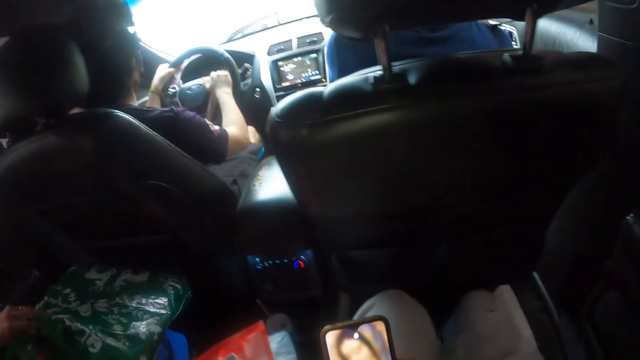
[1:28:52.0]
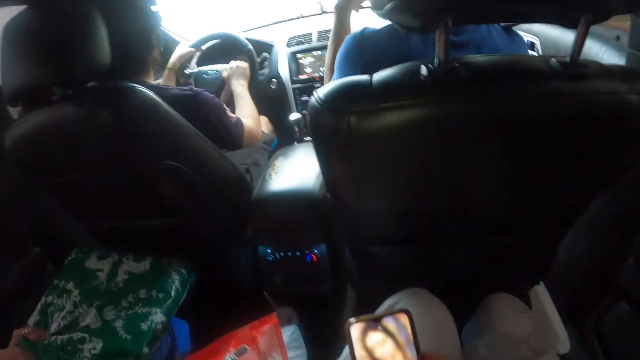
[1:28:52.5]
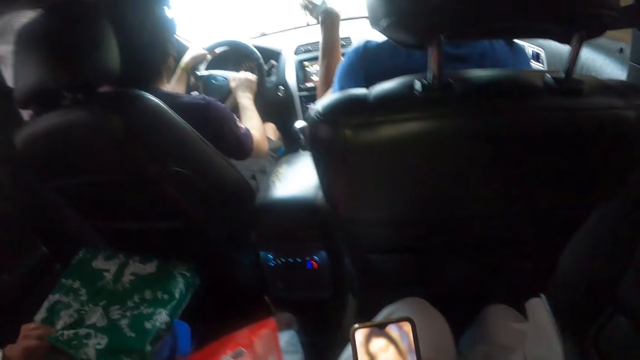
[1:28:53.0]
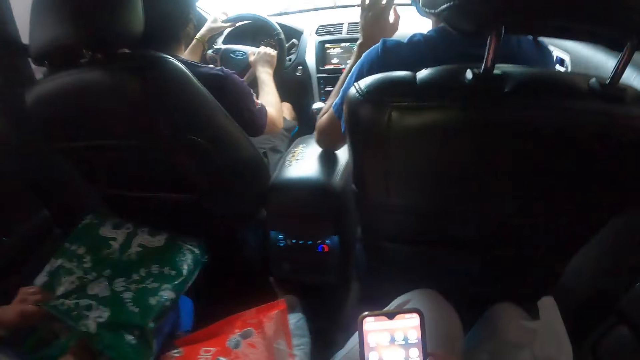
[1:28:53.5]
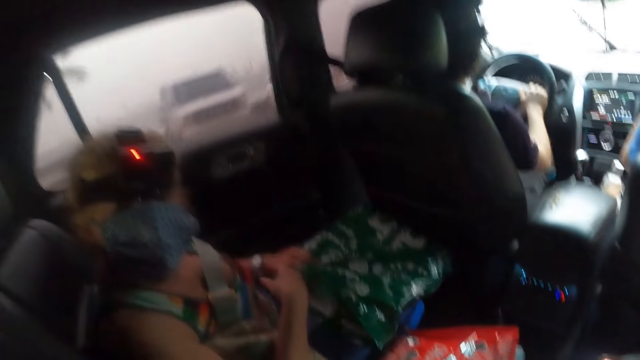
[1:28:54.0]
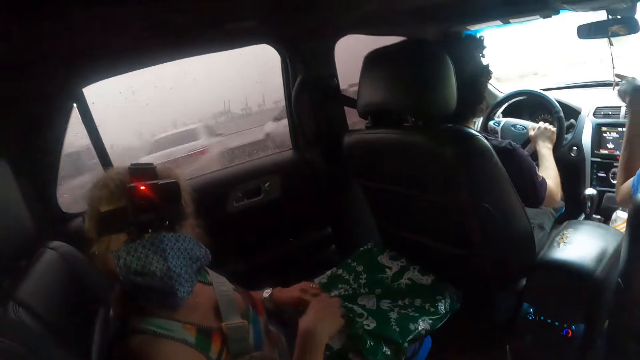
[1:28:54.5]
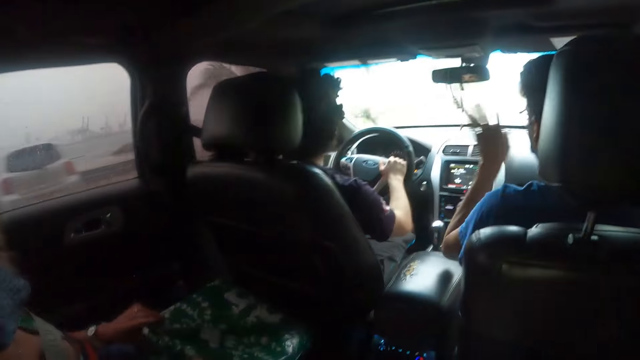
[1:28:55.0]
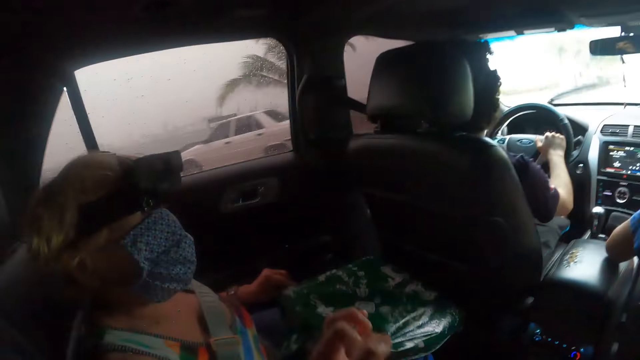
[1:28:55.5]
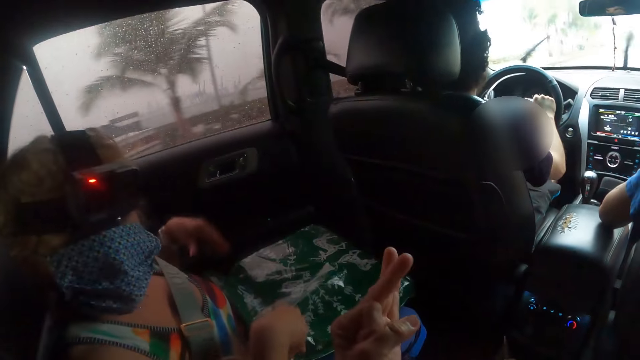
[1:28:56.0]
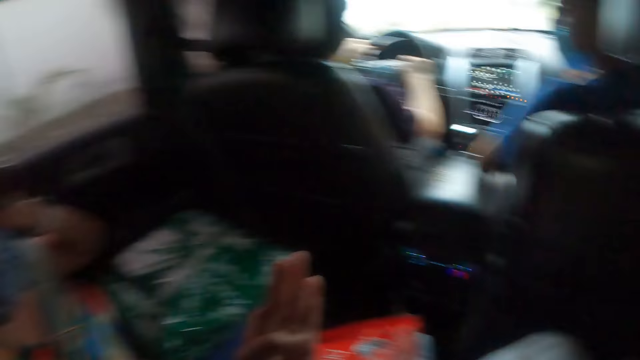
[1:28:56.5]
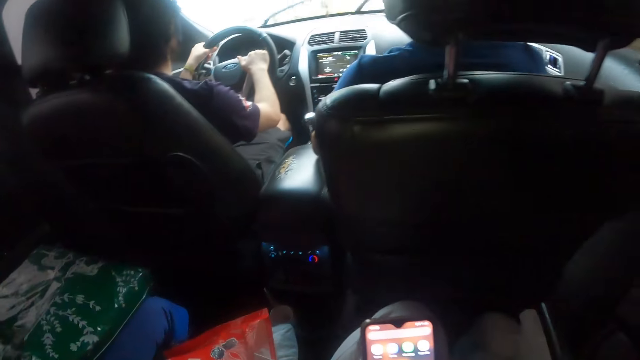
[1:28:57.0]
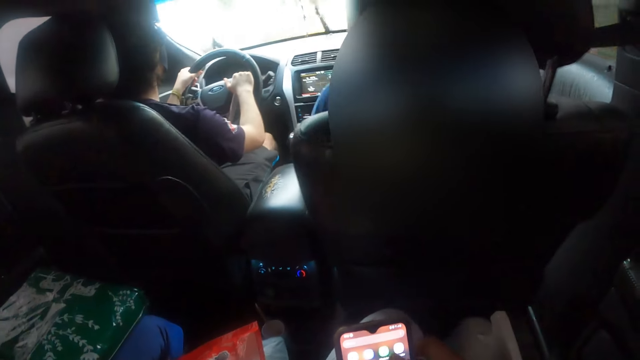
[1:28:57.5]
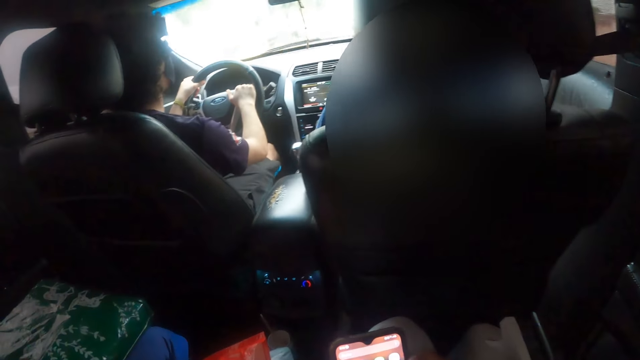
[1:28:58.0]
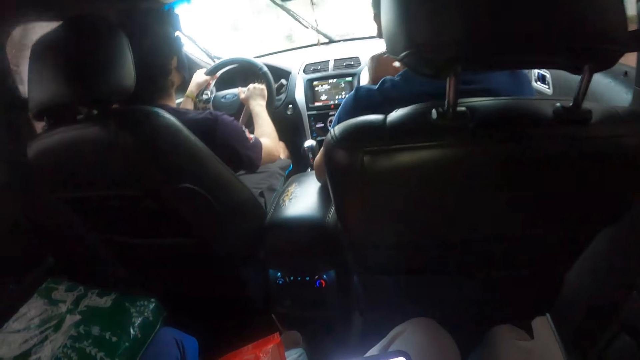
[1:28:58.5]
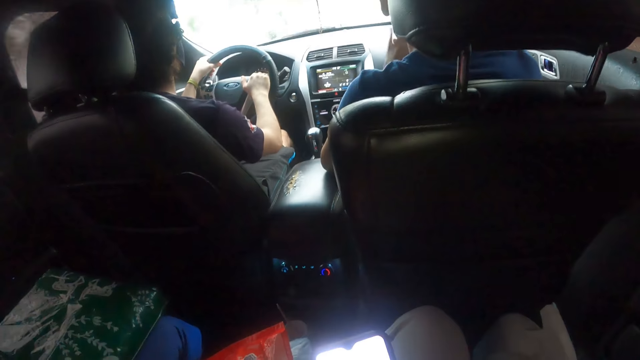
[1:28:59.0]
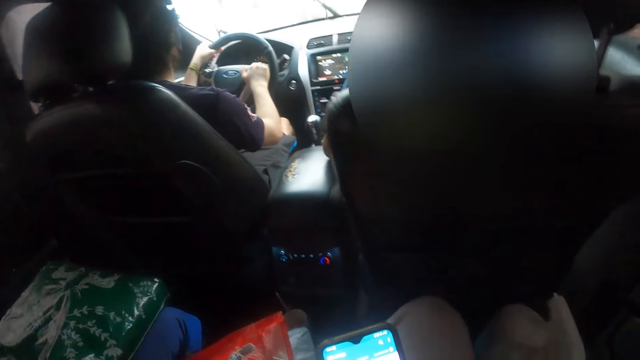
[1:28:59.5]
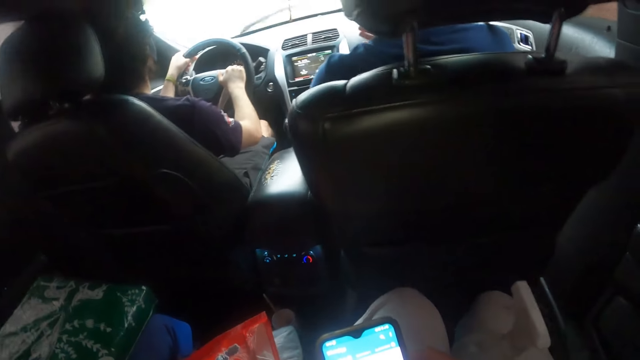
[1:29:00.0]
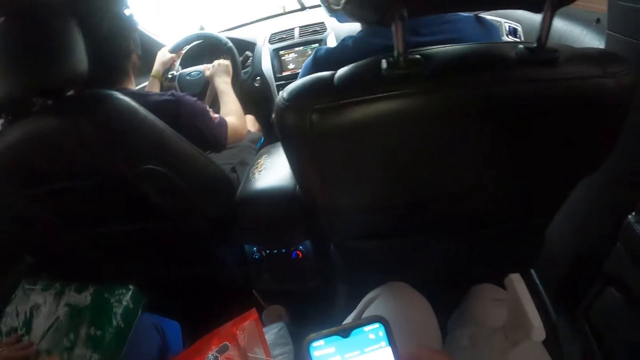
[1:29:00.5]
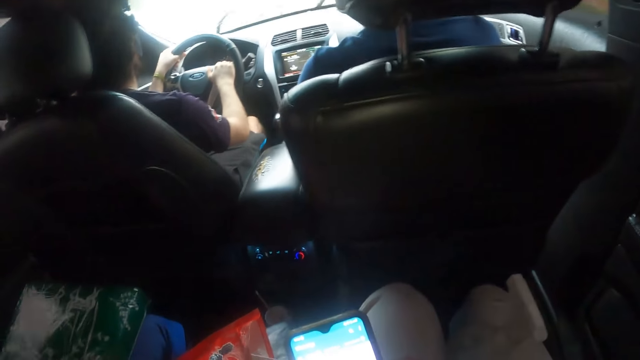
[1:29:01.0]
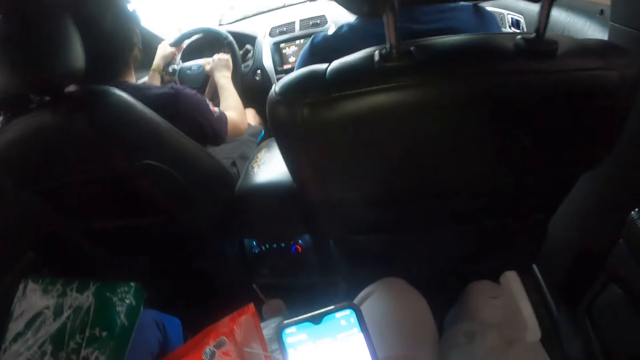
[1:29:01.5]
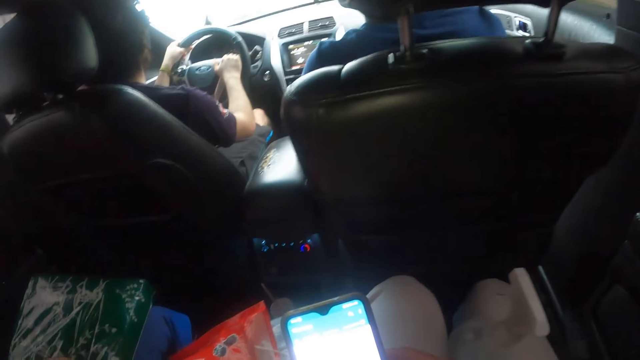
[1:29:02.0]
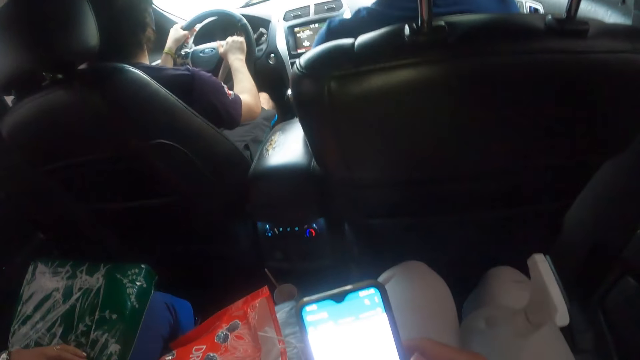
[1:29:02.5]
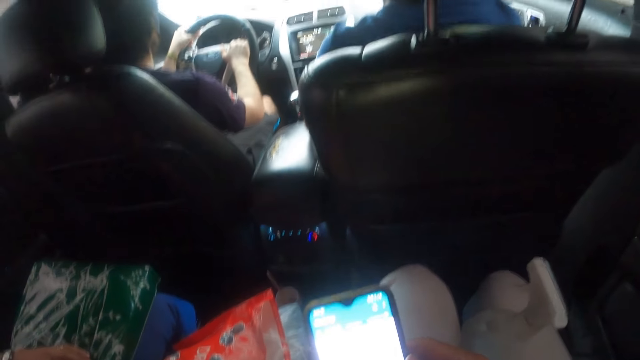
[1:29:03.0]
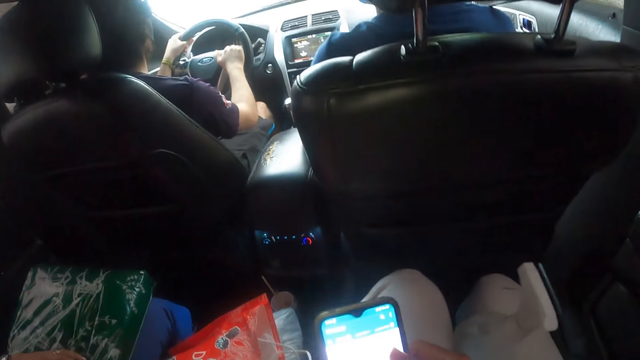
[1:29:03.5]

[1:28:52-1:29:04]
A person interacts with the camera wearer. Another person interacts with a third person. The first person interacts with the camera wearer. The camera wearer uses the phone.

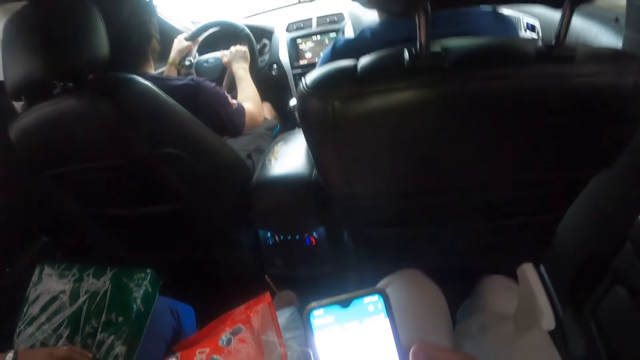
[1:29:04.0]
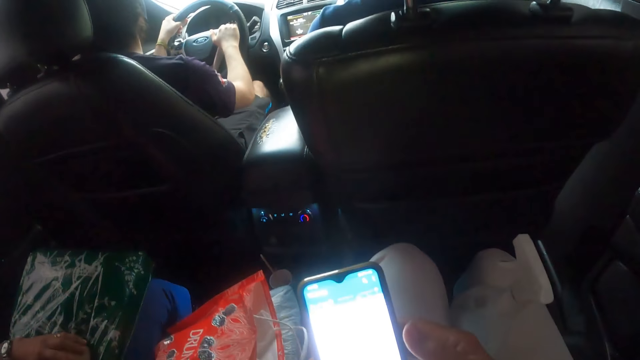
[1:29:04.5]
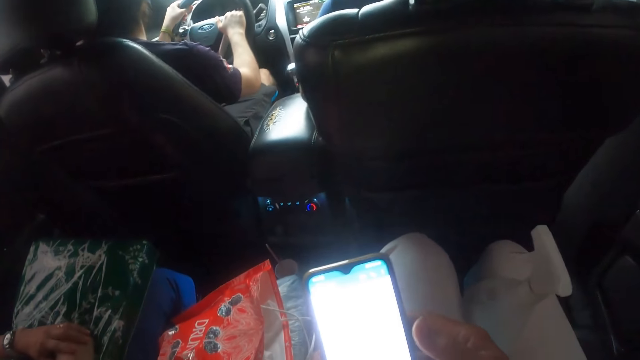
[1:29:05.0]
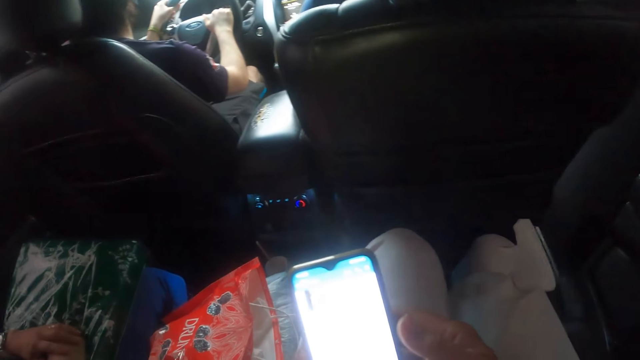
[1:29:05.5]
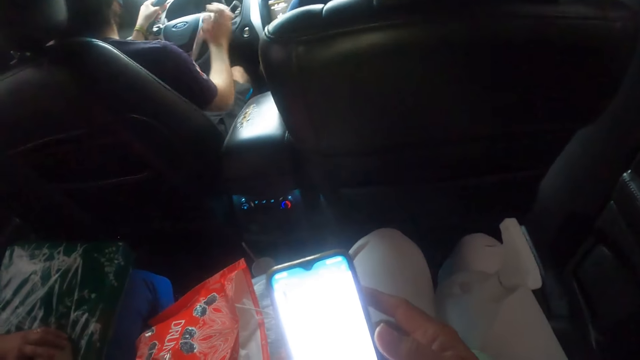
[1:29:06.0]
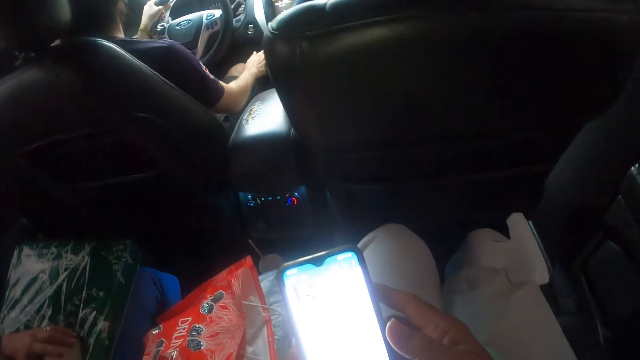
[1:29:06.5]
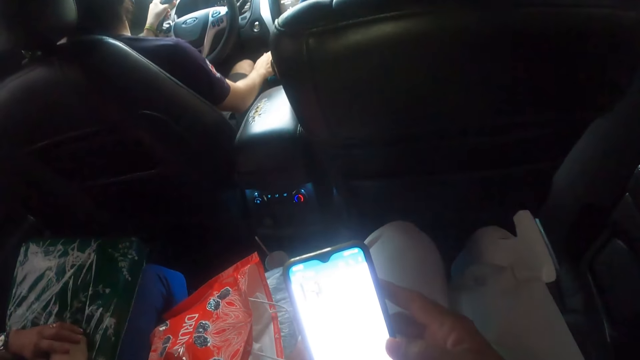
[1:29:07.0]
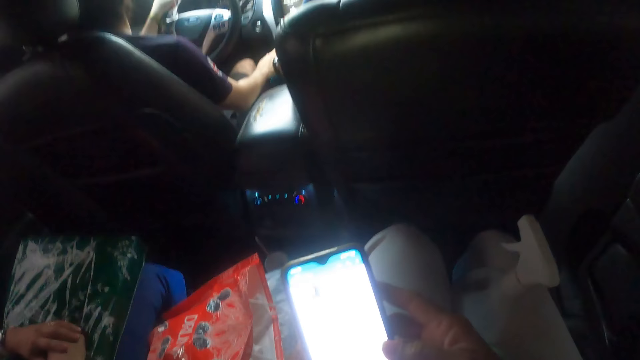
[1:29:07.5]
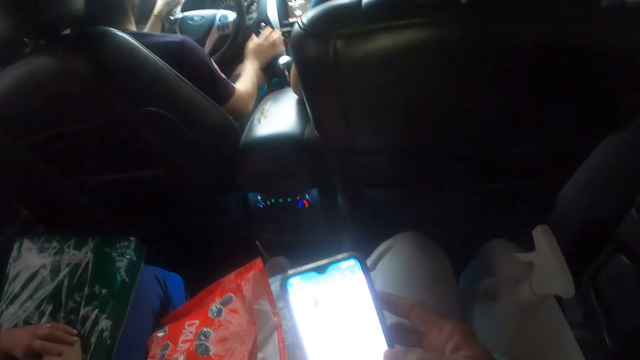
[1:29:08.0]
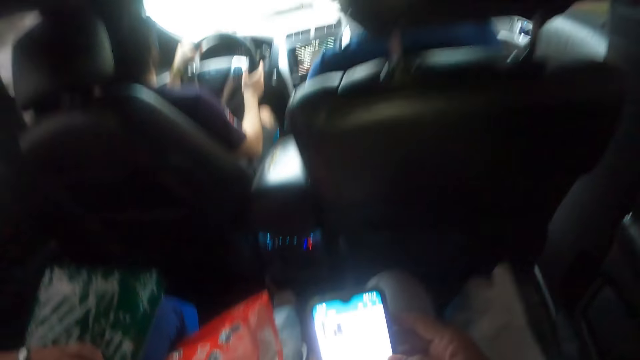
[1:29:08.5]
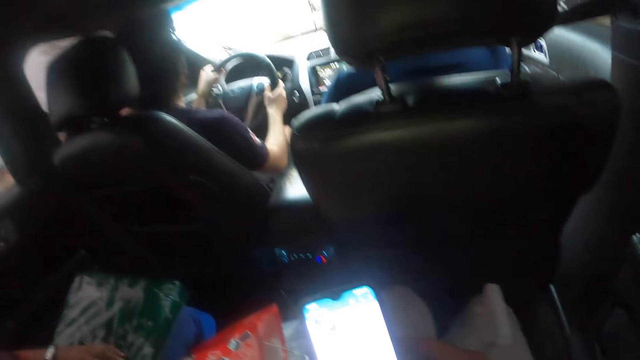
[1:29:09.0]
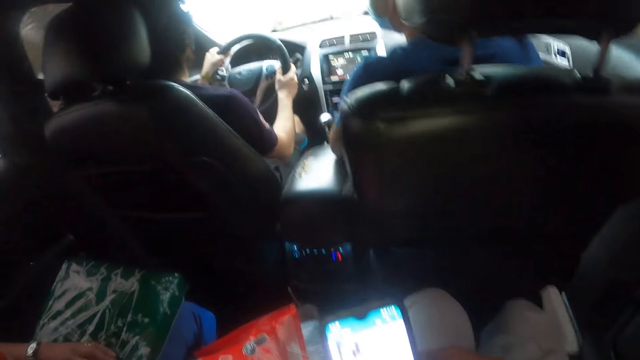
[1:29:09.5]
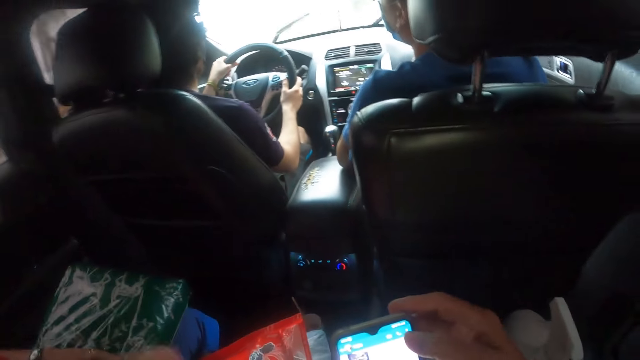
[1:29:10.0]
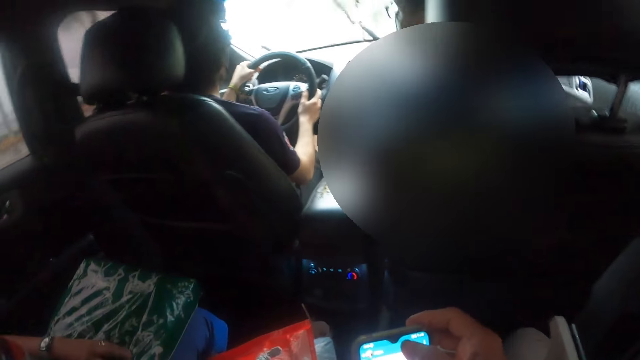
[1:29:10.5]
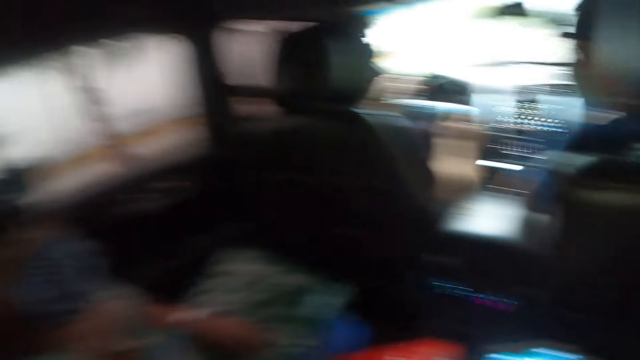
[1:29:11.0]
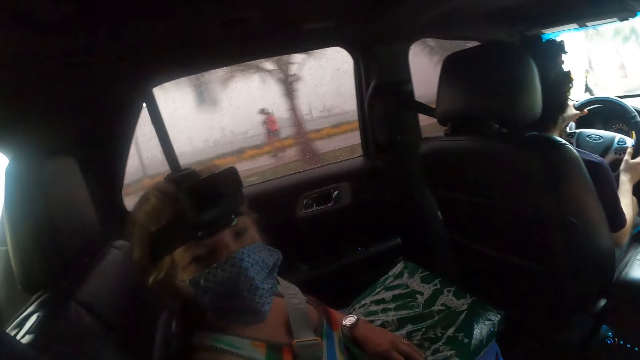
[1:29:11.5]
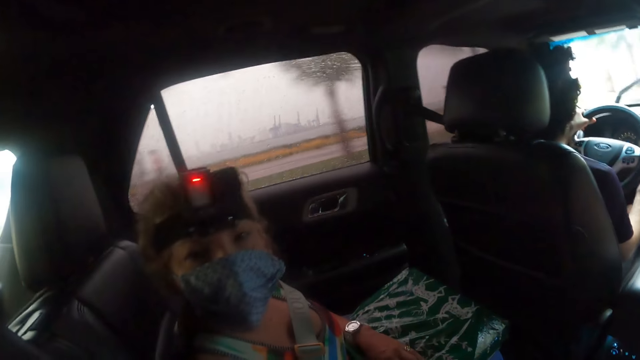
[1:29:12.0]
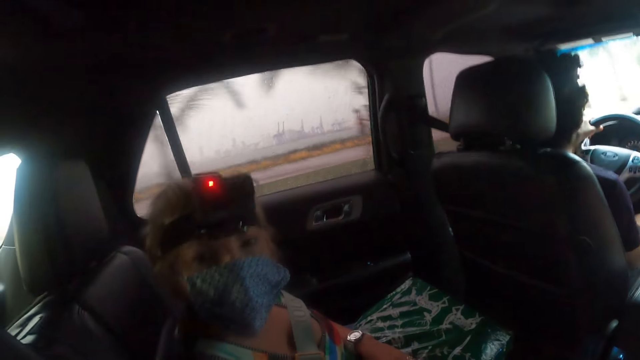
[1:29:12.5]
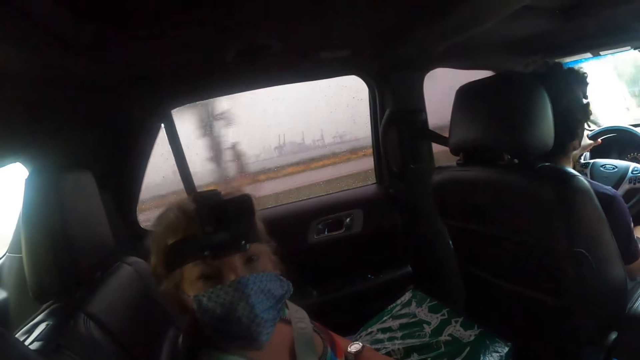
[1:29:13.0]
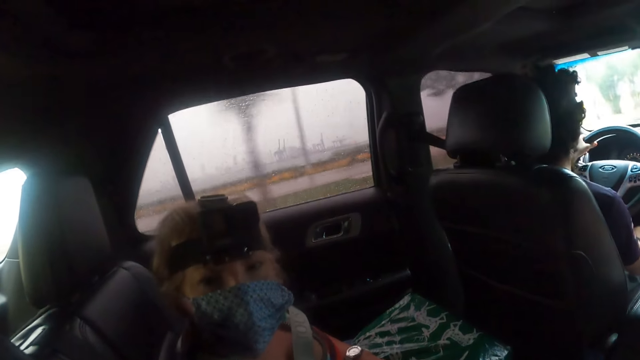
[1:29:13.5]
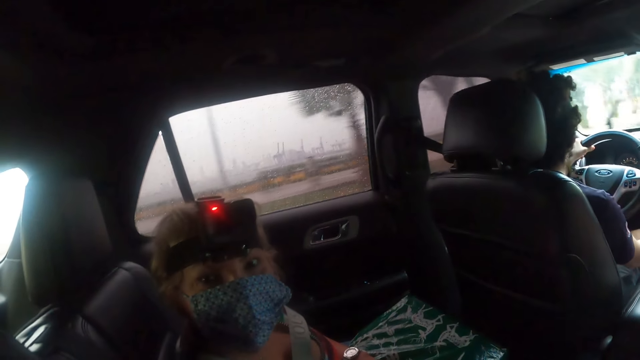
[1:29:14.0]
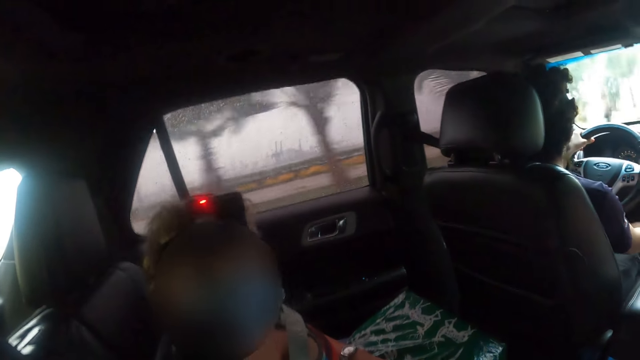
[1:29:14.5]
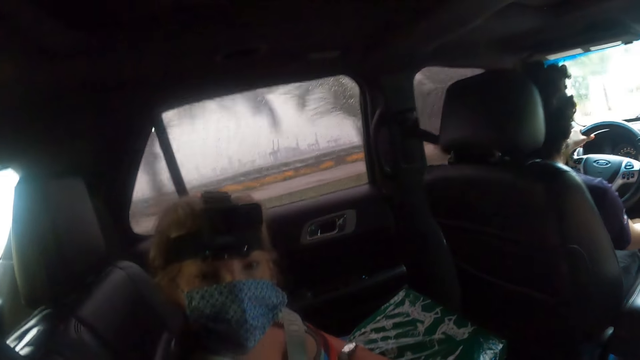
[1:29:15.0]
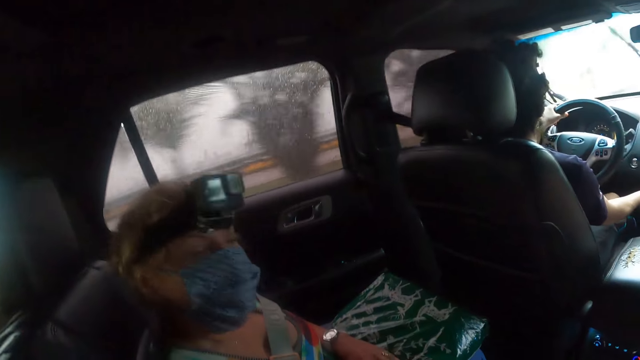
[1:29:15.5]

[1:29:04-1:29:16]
A woman interacts with the camera wearer.
